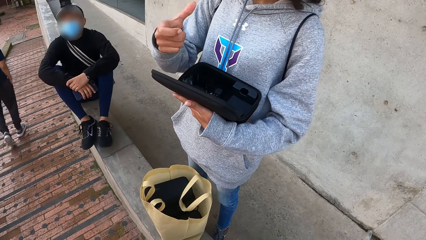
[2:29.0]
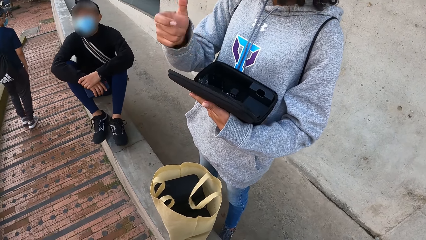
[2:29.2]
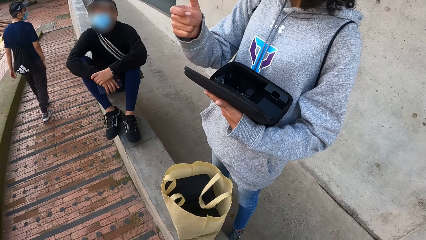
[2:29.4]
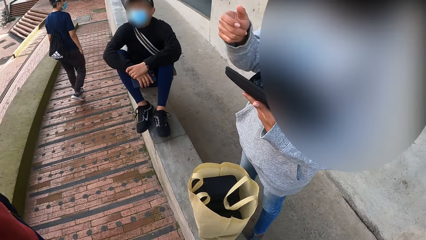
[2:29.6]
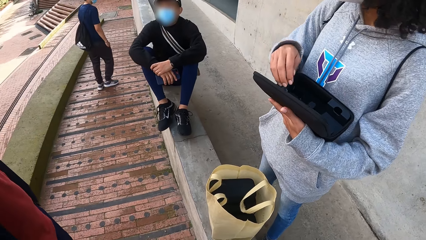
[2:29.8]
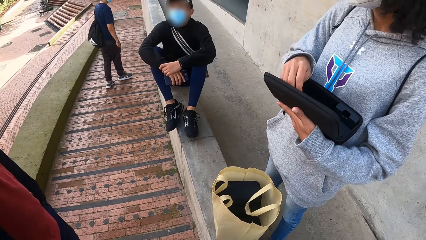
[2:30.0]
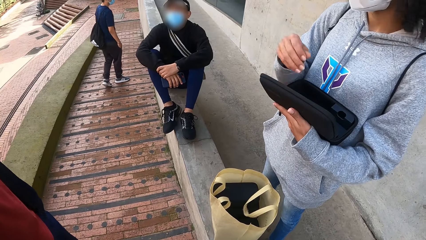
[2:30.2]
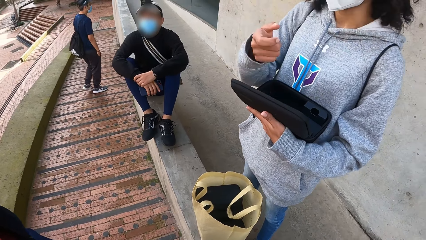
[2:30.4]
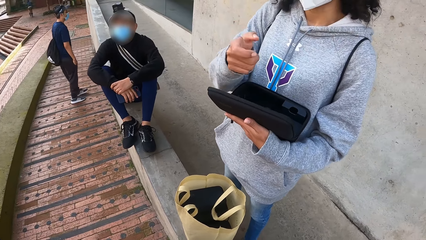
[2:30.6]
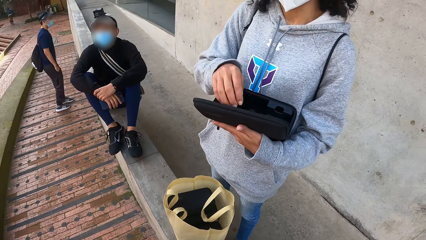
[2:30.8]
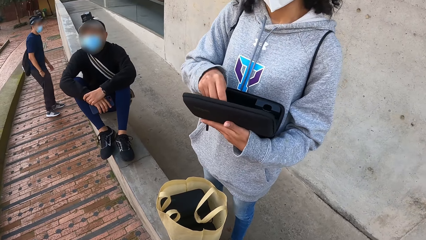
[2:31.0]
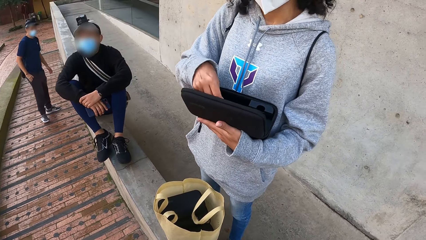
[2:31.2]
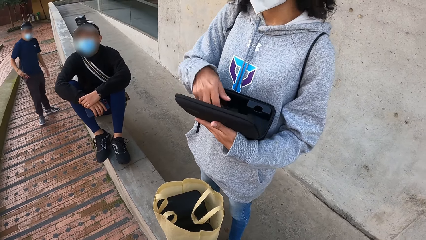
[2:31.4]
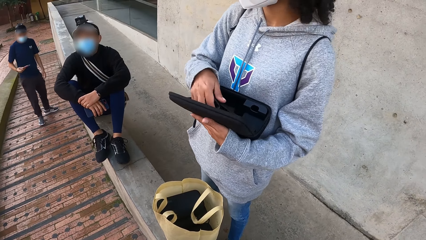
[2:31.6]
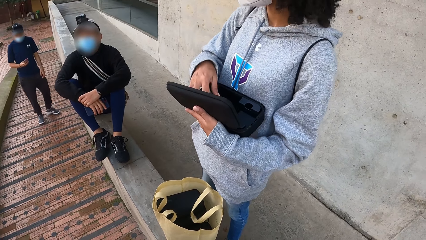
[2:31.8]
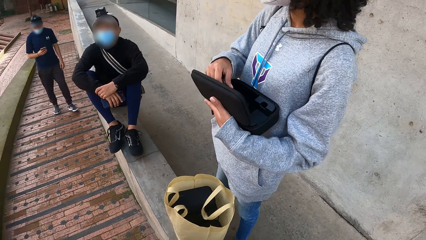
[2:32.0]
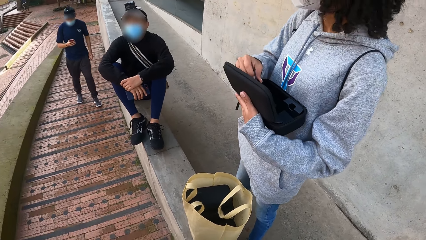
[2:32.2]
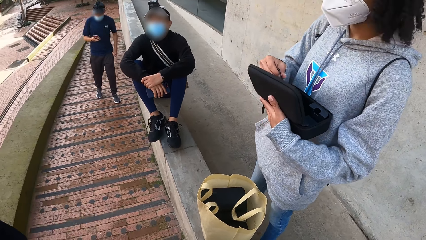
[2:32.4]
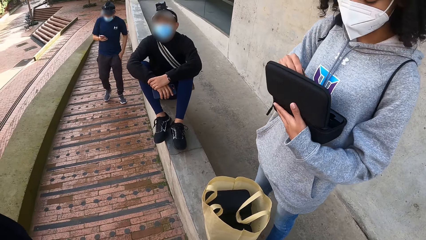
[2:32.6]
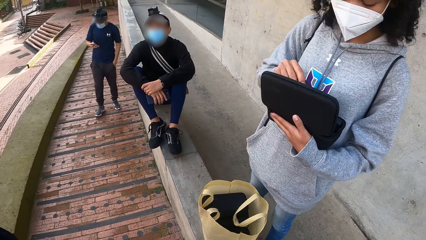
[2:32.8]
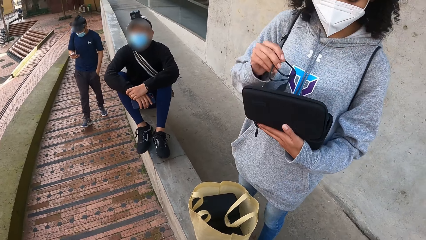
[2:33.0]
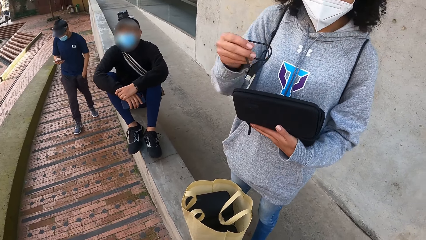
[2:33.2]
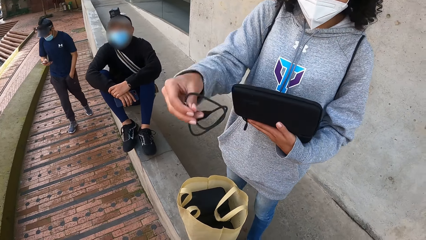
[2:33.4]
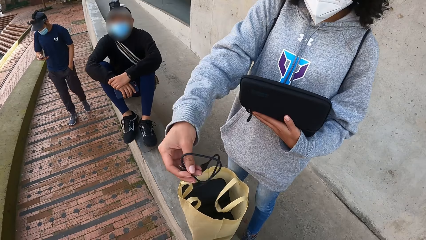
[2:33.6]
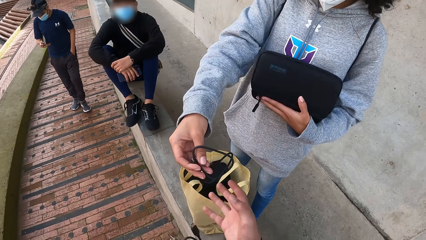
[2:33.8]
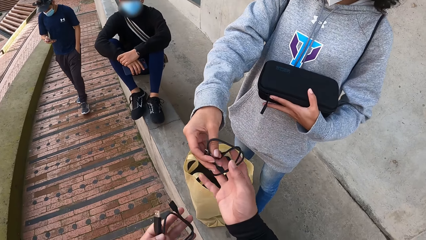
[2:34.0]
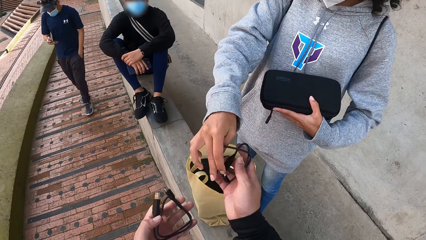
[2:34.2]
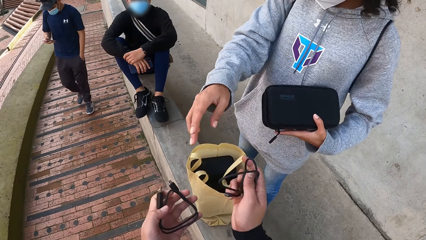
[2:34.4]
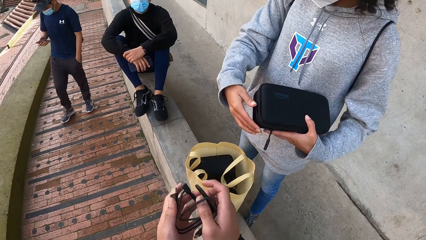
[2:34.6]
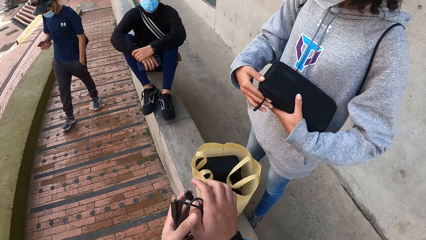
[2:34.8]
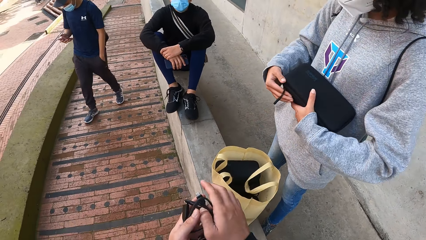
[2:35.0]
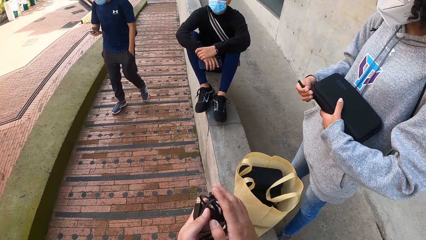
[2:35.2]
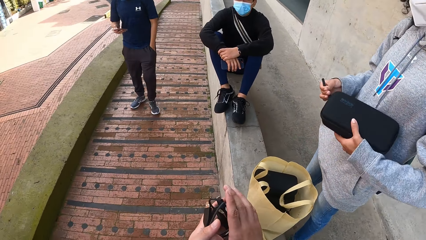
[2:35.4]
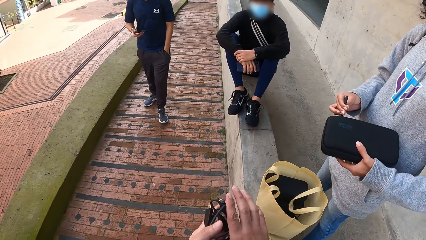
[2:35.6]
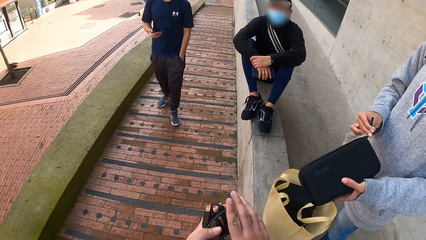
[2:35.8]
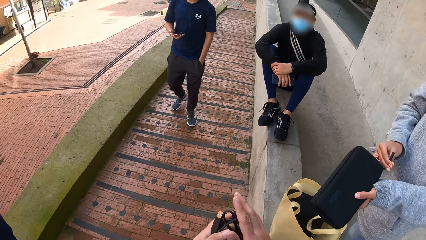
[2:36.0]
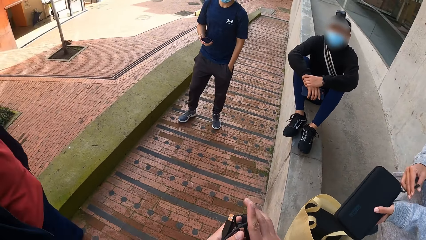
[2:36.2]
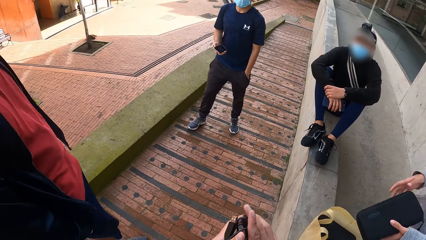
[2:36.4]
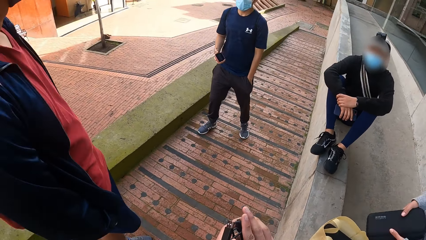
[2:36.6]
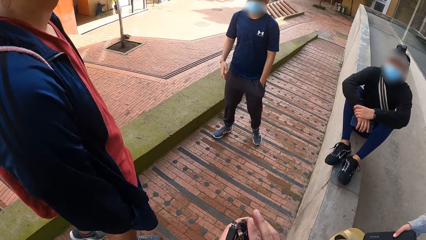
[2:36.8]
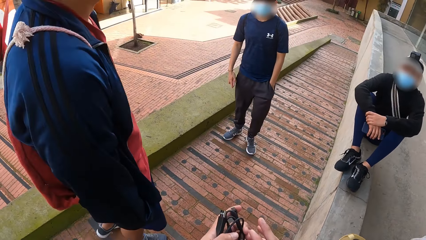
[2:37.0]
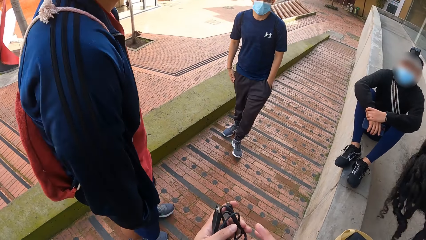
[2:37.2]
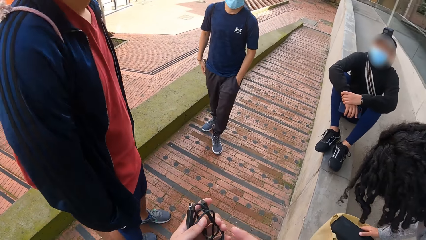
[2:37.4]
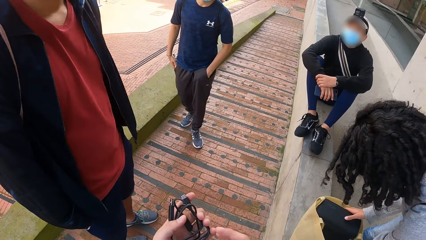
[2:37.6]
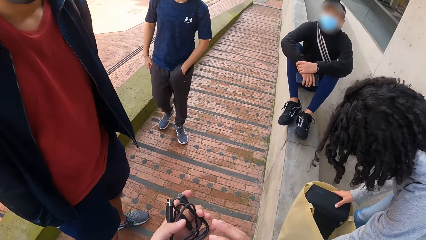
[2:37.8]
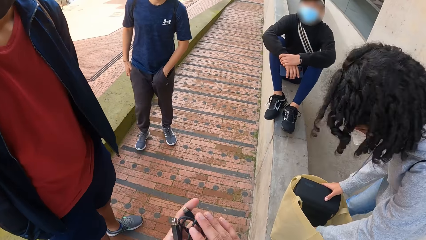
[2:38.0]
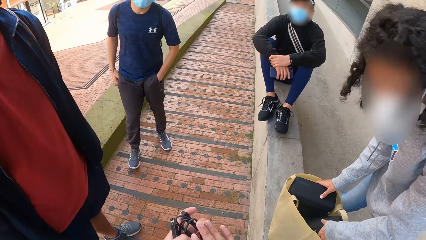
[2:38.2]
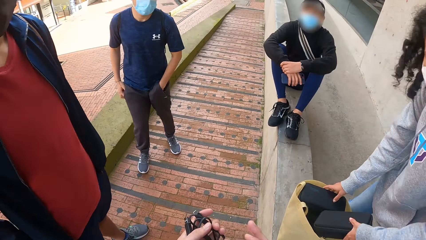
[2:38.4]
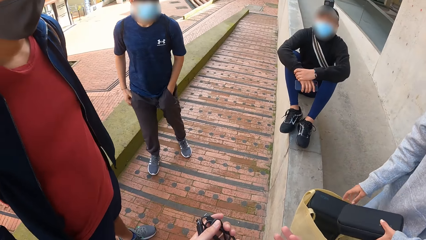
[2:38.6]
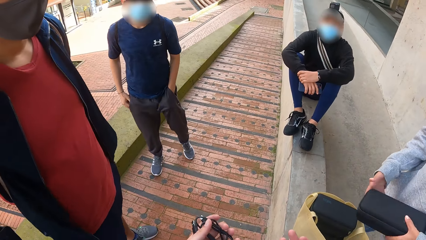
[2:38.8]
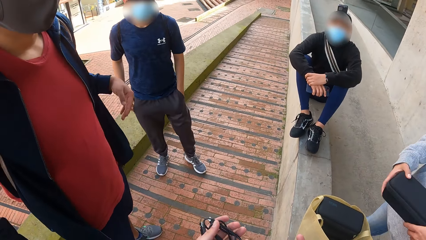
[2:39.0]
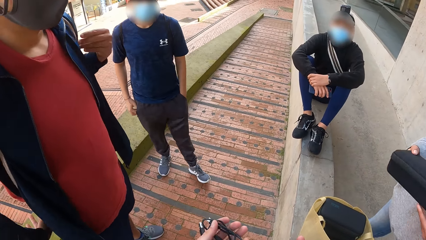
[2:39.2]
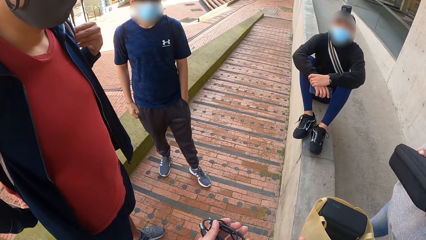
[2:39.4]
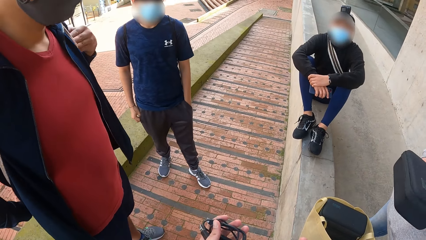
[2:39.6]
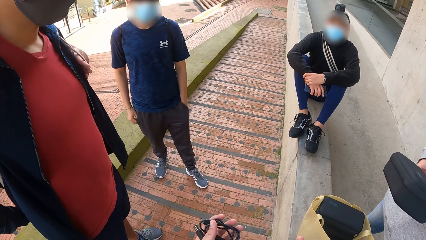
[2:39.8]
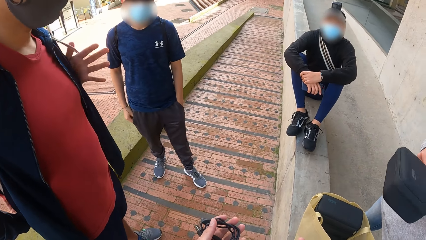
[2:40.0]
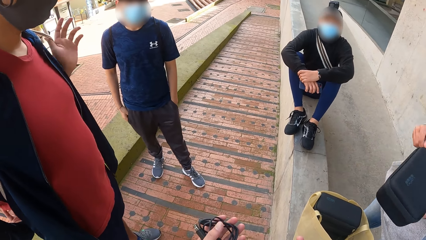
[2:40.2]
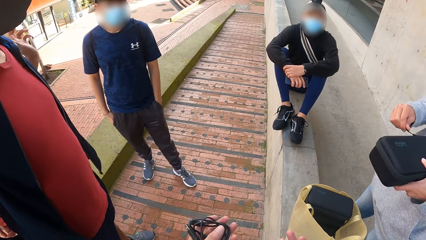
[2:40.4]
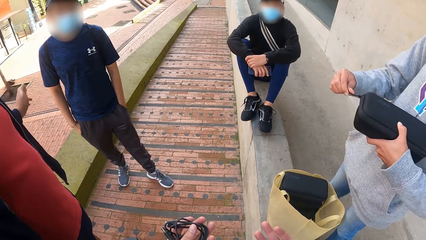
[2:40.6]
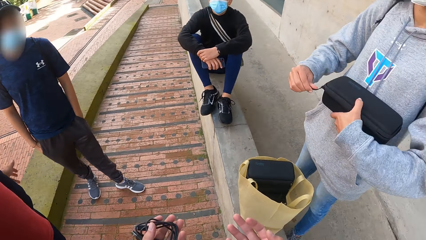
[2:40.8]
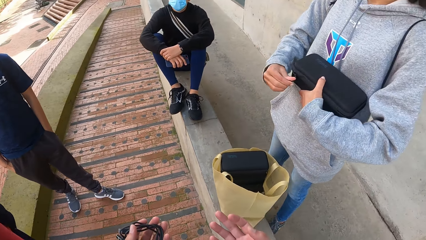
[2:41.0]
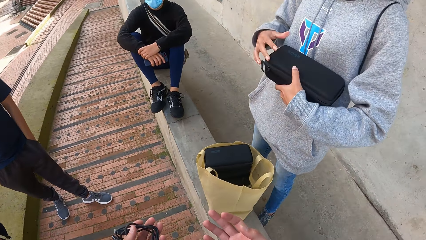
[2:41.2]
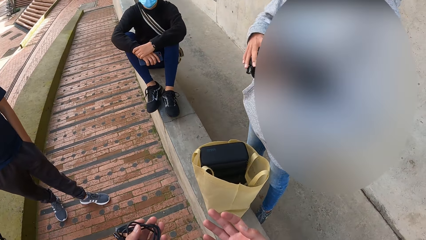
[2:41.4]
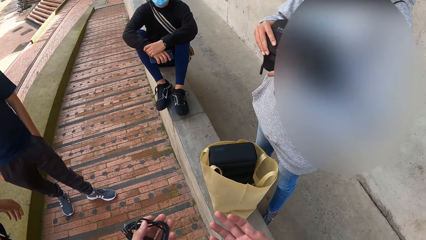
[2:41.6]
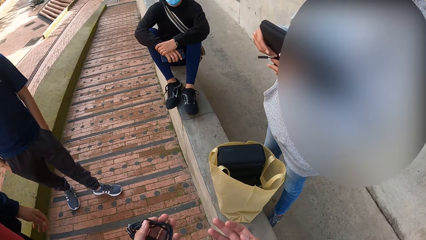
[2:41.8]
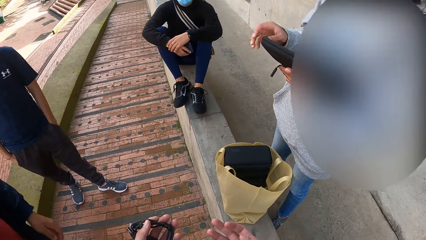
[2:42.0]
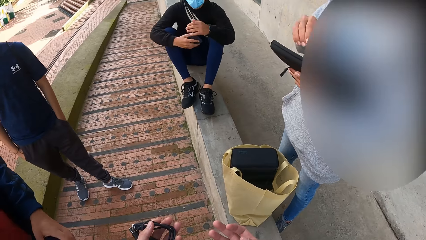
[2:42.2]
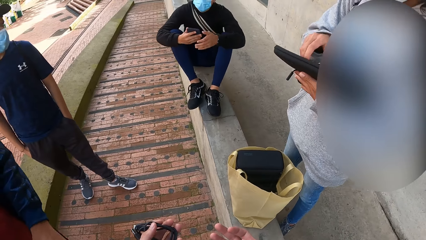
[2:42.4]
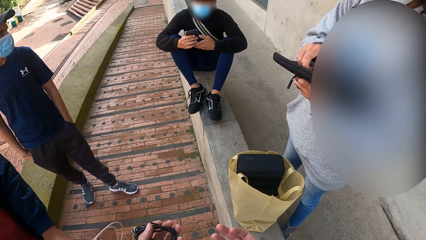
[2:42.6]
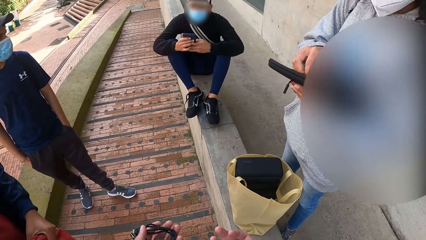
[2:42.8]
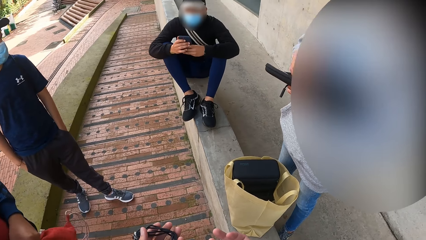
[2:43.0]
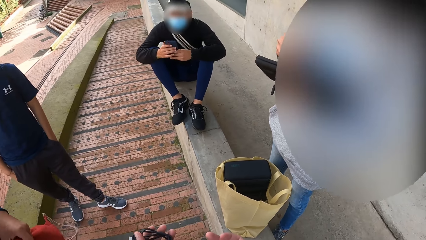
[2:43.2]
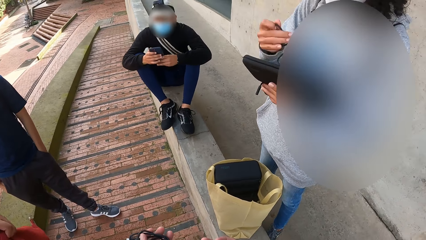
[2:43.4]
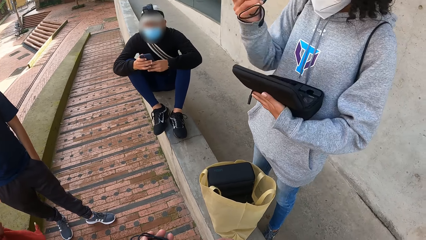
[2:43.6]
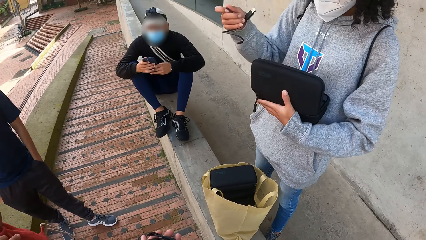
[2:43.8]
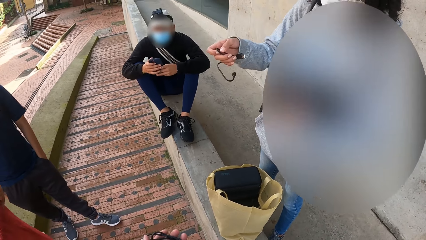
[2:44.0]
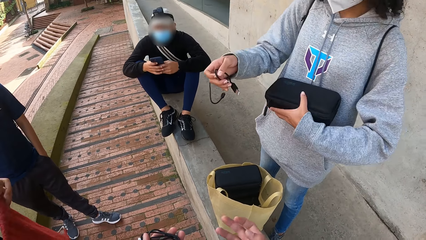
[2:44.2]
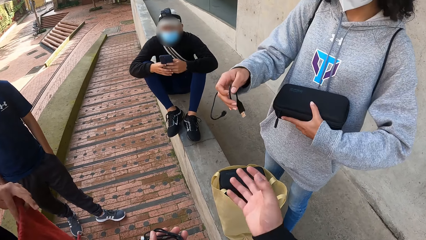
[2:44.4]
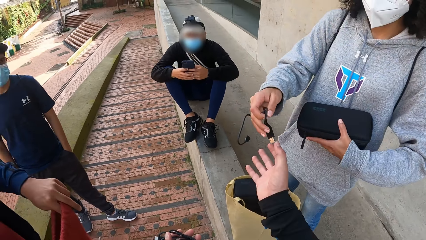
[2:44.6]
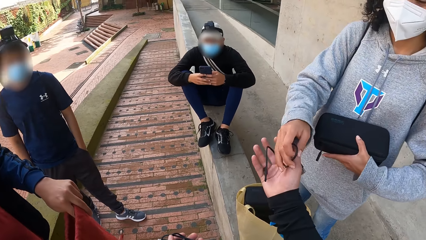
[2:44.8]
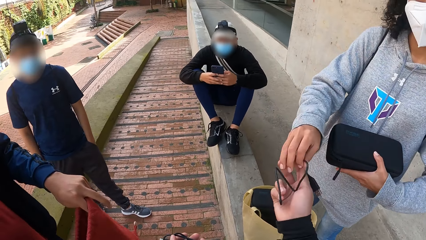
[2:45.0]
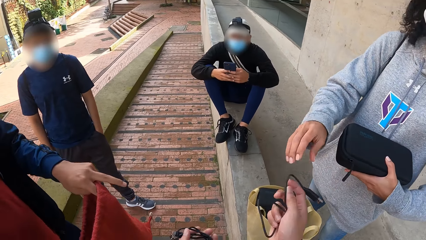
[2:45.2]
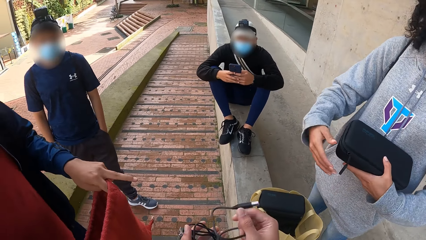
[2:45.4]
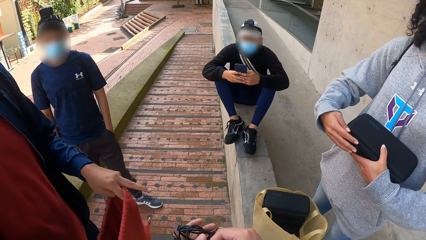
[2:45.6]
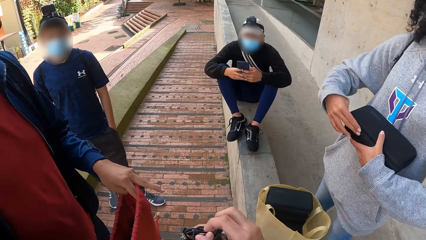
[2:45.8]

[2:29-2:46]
The woman places her right hand in the box bag in her left hand. The woman gestures. The woman places her right hand in the box bag in her left hand again. A man takes out a phone from a trouser pocket with his right hand. The man operates the phone with his right hand. The woman takes out a cord or phone charger from the box bag in her left hand with her right hand. The woman gives the phone charger to the camera wearer. The camera wearer takes the cord from the woman's right hand with his right hand. He passes the cord from his right hand to his left hand. The woman zips the box bag in her left hand with her right hand. The woman drops the box bag in the bag with her right hand. The woman takes a box bag out of the bag with her left hand. The woman places her right hand on the box bag in her right hand. The woman unzips the box bag in her left hand with her right hand. The woman opens the box bag in her left hand with her right hand. The woman takes out a cord from the box bag in her left hand with her right hand. The woman closes the box bag with her left hand. Another man opens a bag with both hands. The camera wearer takes the cord from the woman's right hand with his right hand. The woman gives the phone charger to the camera wearer.
